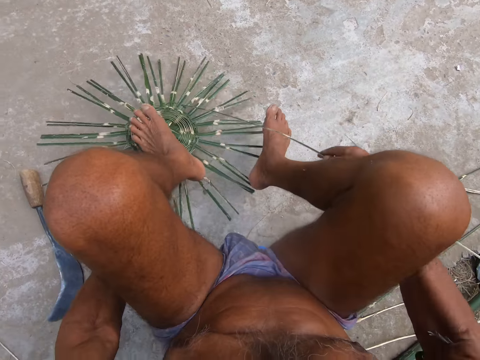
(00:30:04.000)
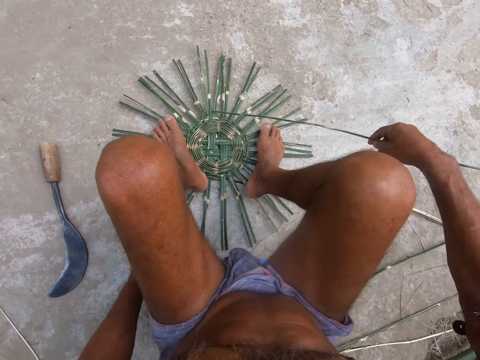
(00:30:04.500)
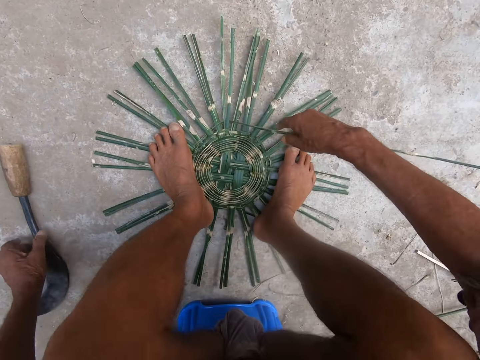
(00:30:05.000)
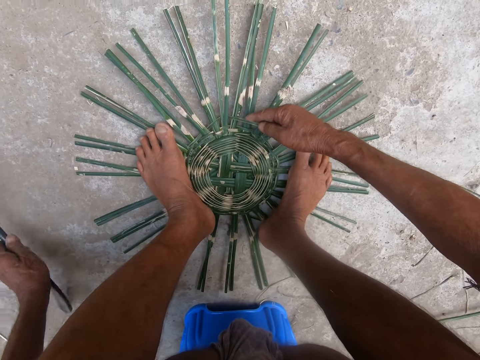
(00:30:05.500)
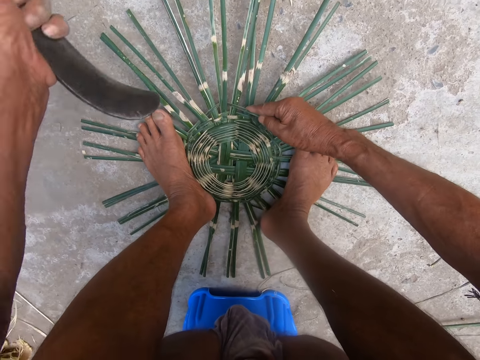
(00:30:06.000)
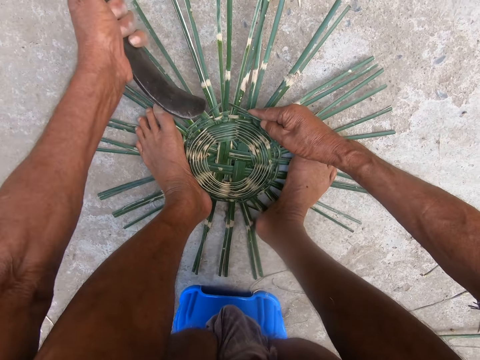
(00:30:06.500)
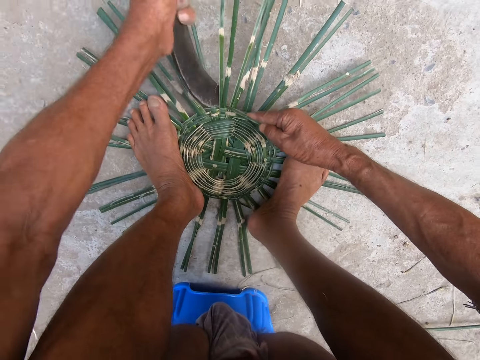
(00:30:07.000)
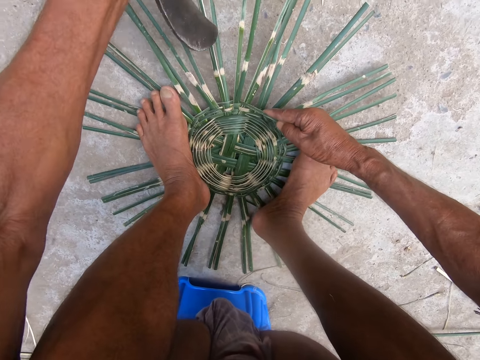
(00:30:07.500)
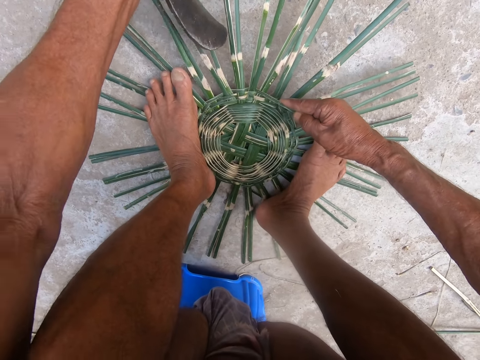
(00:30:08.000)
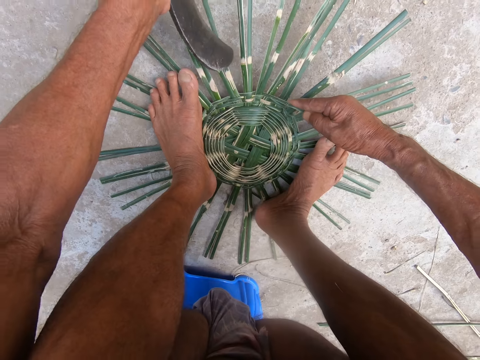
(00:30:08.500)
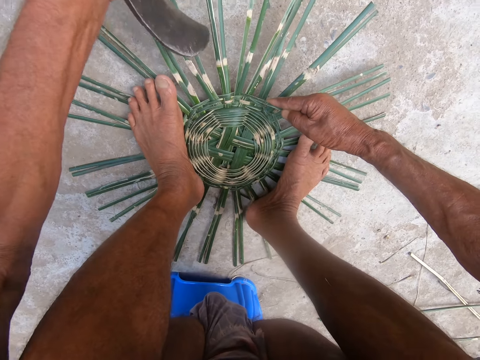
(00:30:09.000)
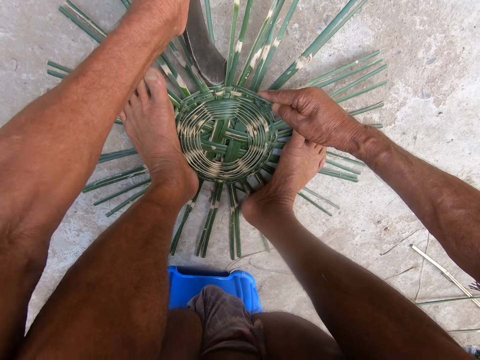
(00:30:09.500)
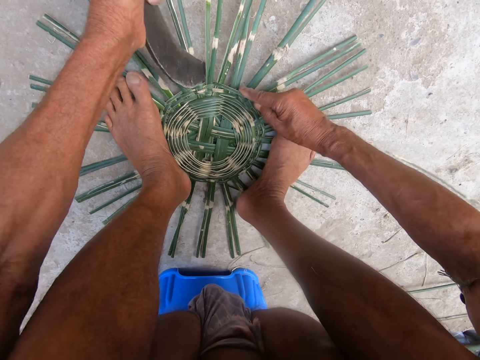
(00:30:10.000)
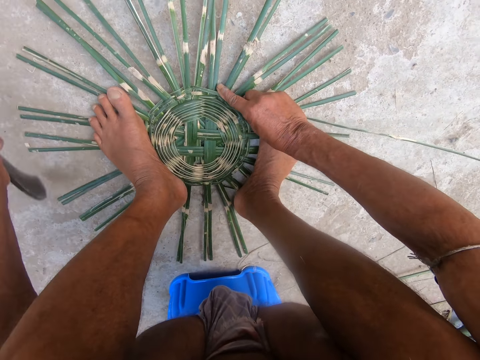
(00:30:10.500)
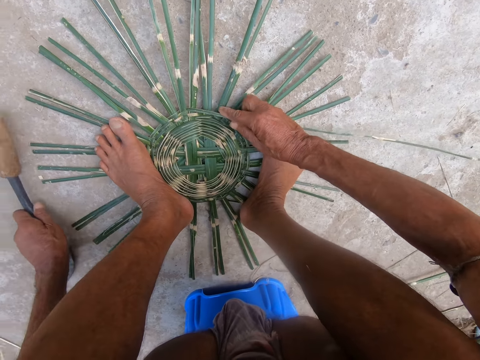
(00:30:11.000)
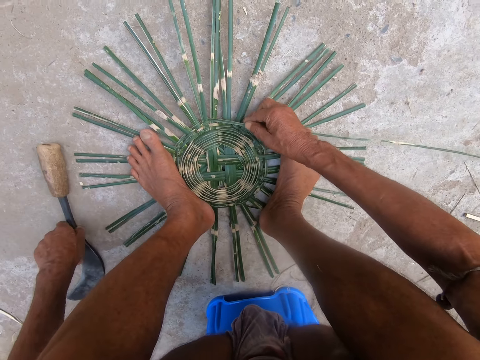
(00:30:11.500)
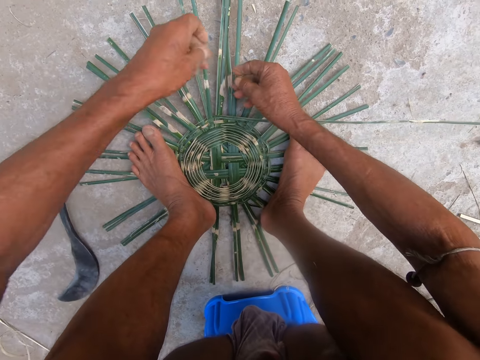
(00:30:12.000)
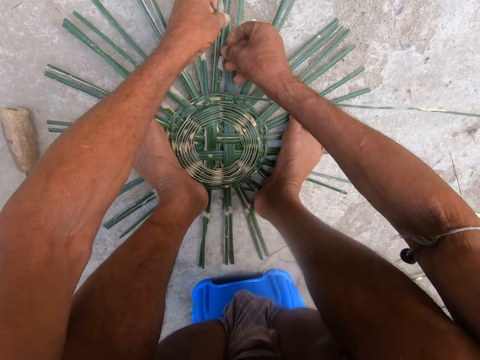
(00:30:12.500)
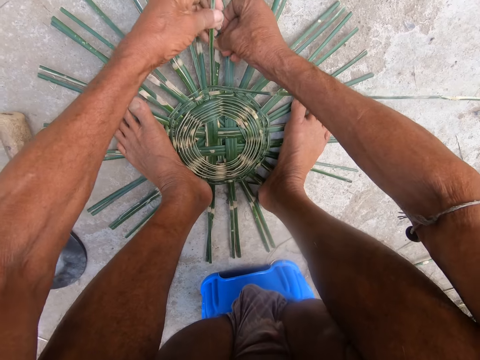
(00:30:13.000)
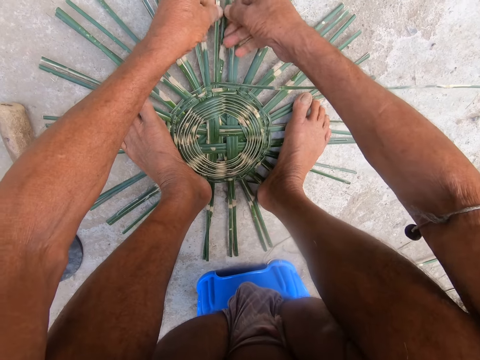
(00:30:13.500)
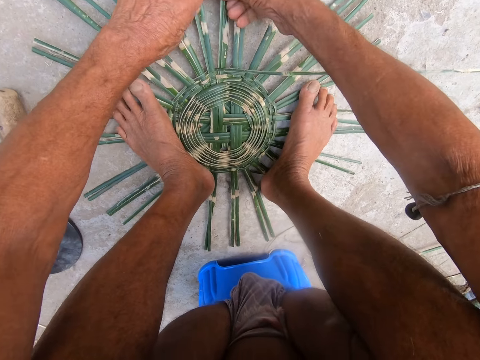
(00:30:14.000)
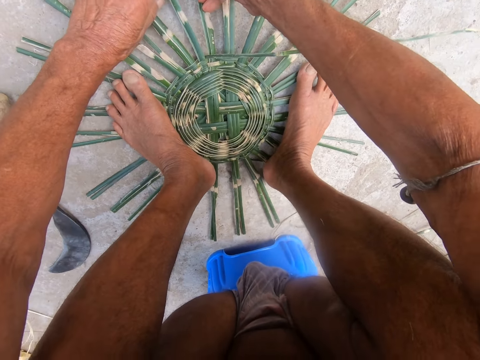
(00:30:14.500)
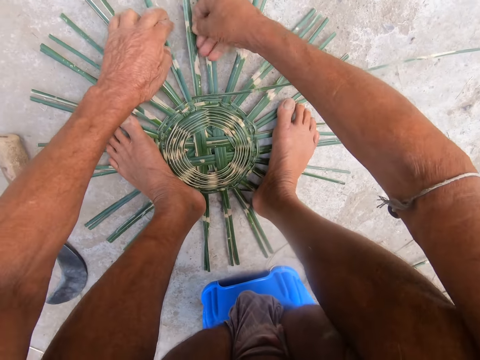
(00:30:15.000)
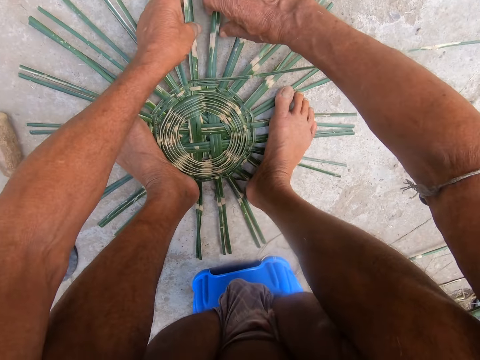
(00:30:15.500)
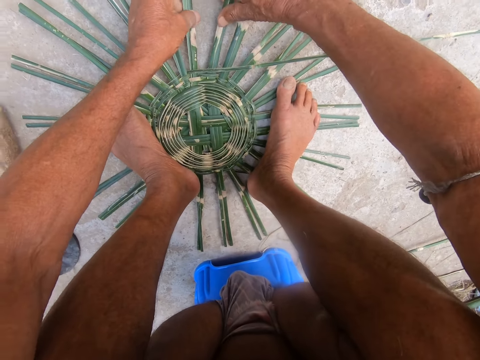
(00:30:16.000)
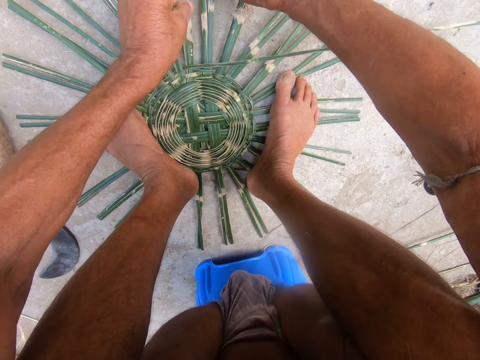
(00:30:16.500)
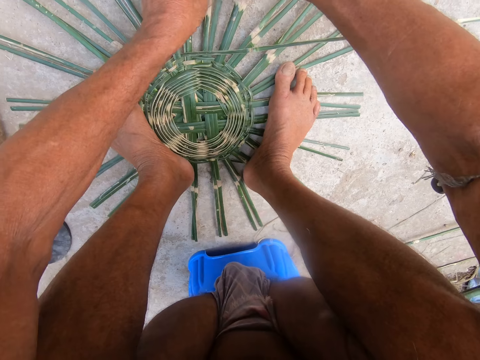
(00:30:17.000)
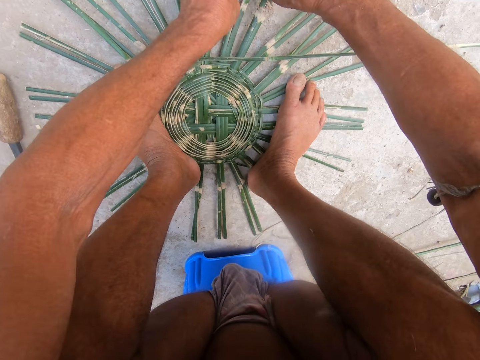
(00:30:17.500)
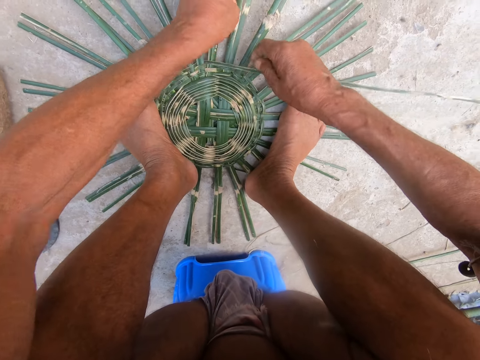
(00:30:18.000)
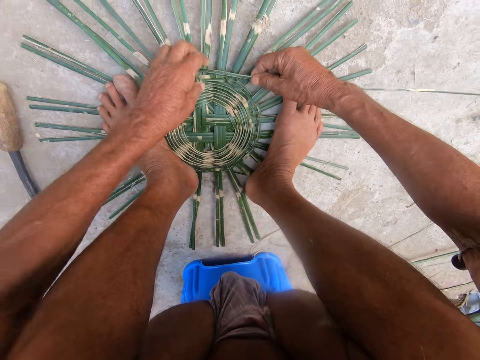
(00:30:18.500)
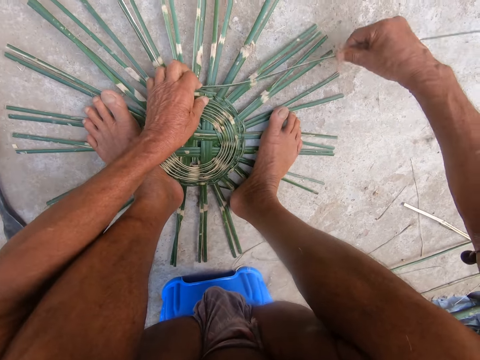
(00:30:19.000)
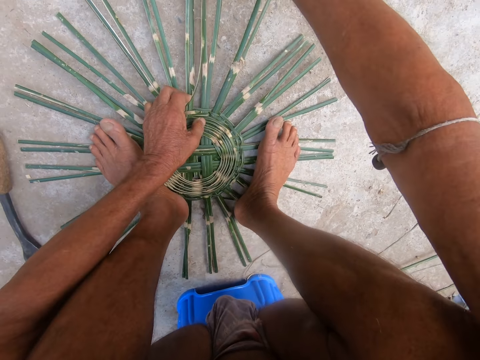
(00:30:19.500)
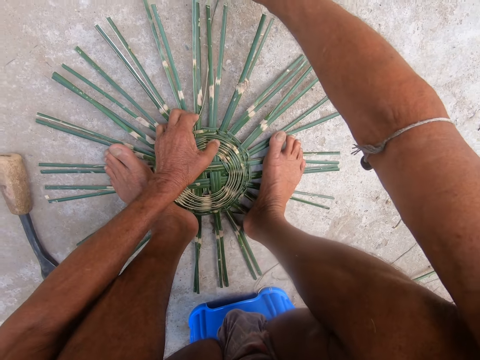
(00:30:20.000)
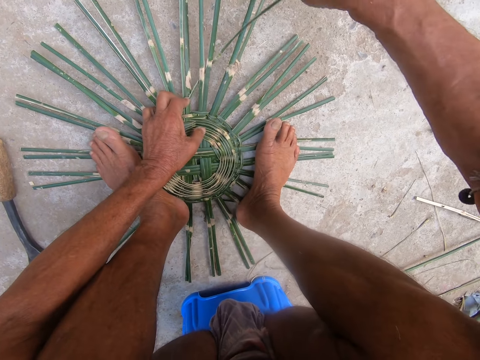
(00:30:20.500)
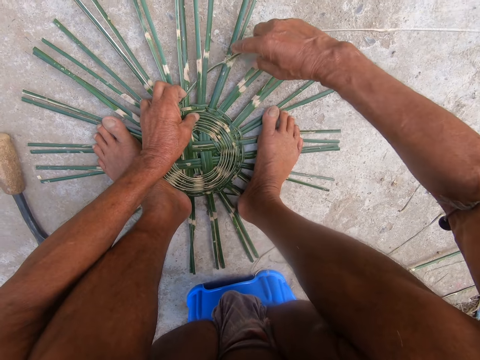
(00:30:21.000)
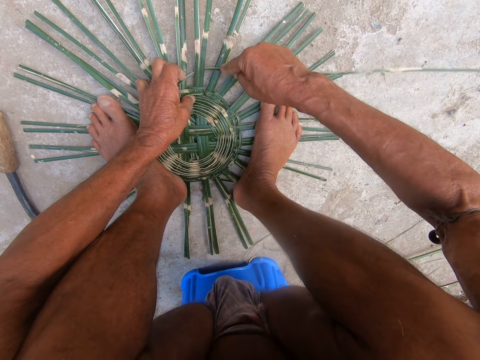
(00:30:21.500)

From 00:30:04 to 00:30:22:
The camera wearer adjusts the basket with the left hand on the floor. He picks the sickle from the floor with his left hand. He drops the sickle on the floor with his left hand. He adjusts the basket with the left hand on the floor. He weaves the basket with both hands.

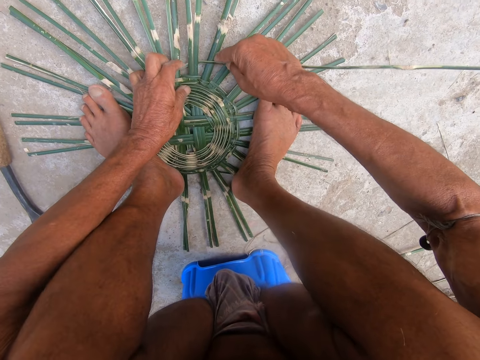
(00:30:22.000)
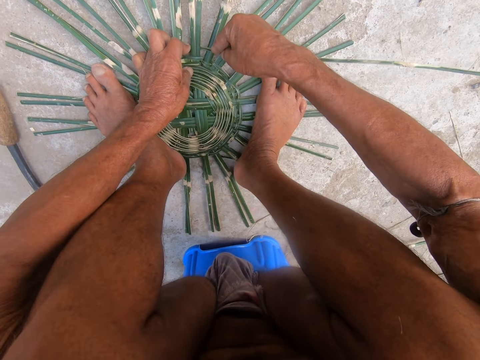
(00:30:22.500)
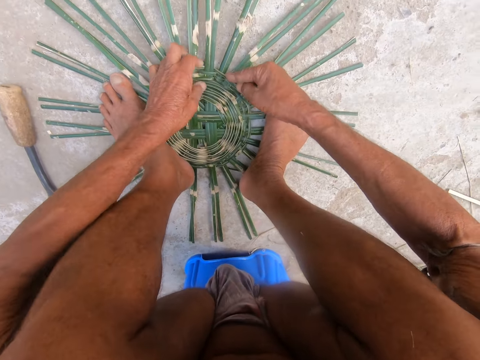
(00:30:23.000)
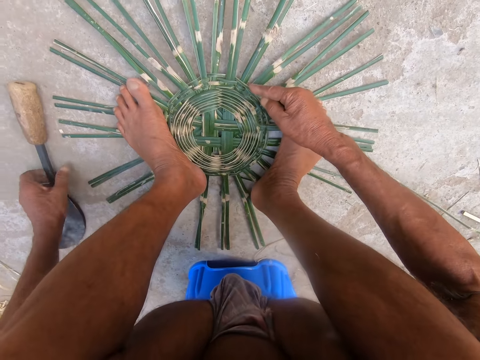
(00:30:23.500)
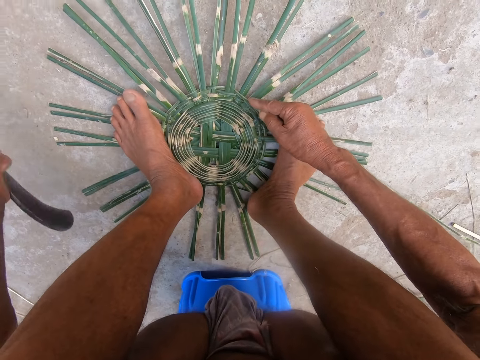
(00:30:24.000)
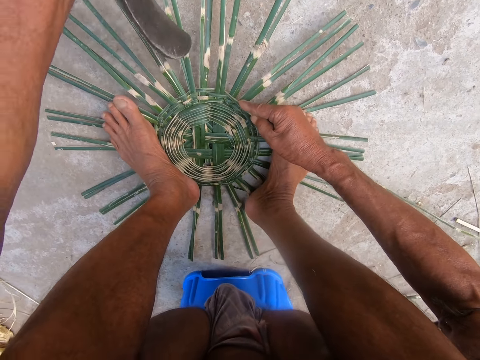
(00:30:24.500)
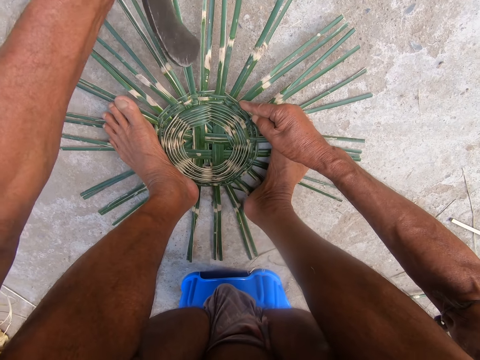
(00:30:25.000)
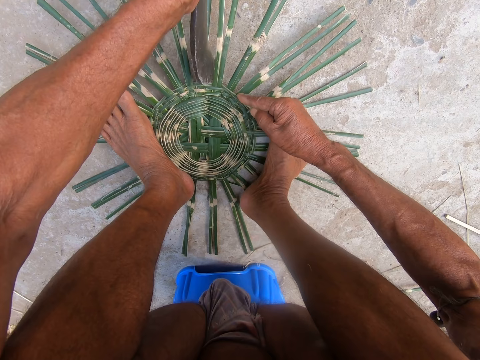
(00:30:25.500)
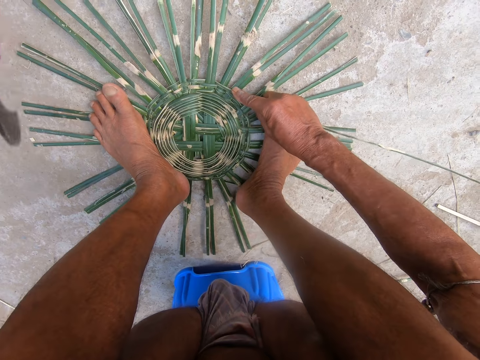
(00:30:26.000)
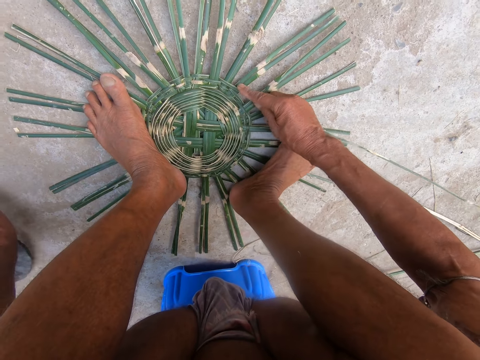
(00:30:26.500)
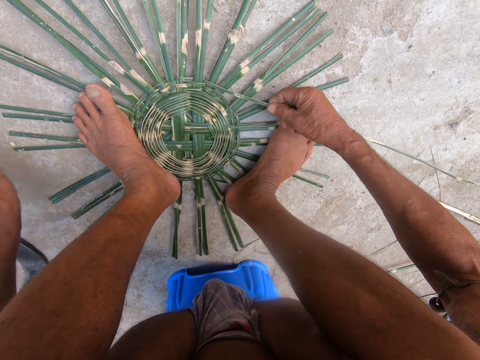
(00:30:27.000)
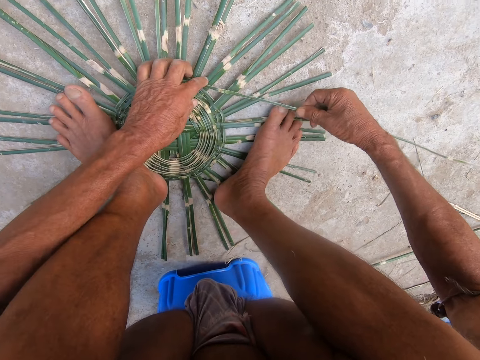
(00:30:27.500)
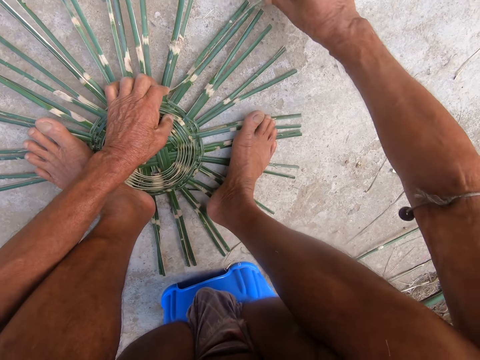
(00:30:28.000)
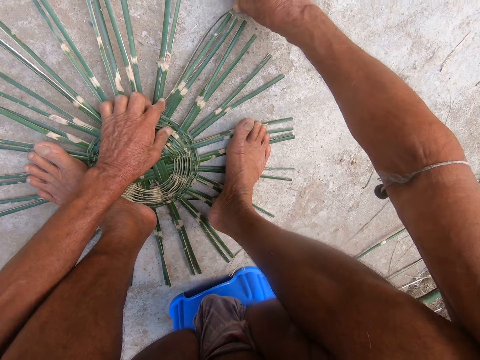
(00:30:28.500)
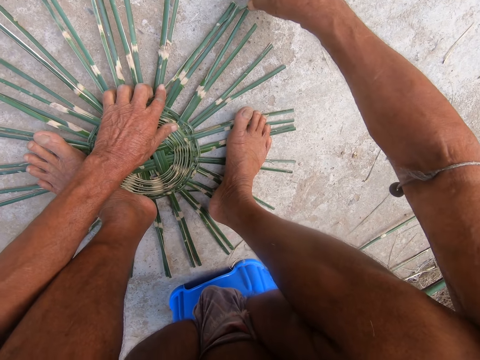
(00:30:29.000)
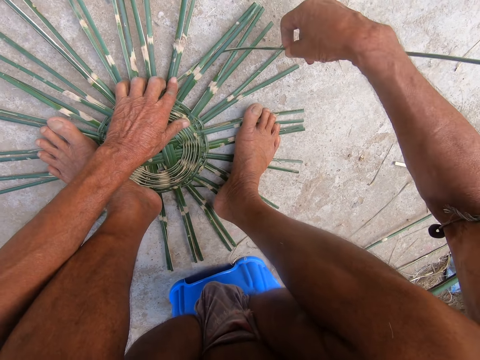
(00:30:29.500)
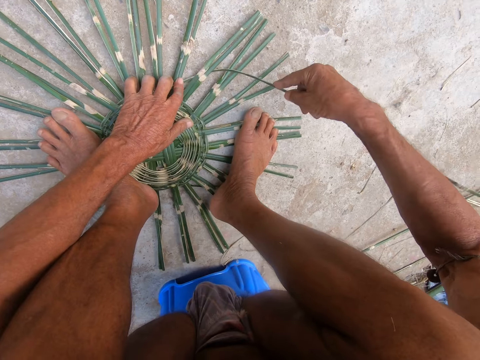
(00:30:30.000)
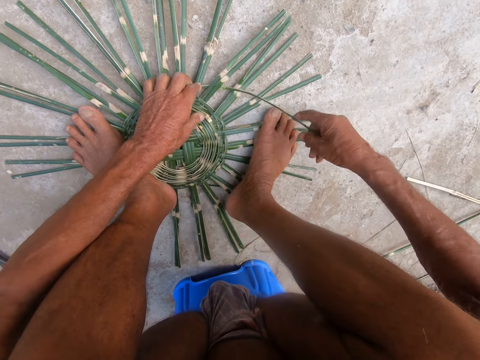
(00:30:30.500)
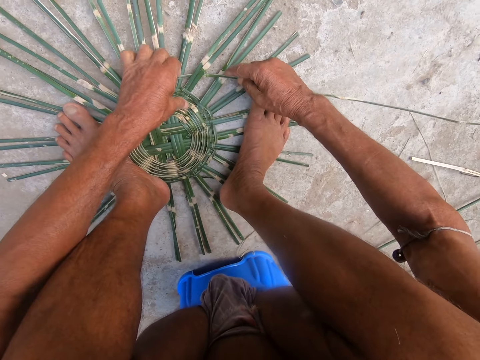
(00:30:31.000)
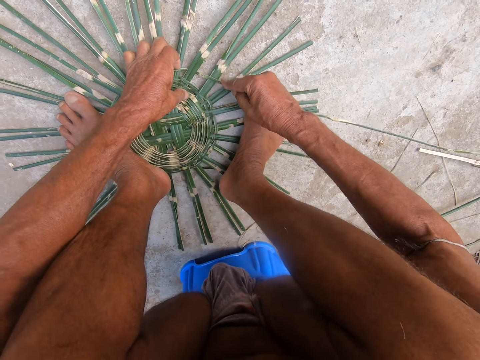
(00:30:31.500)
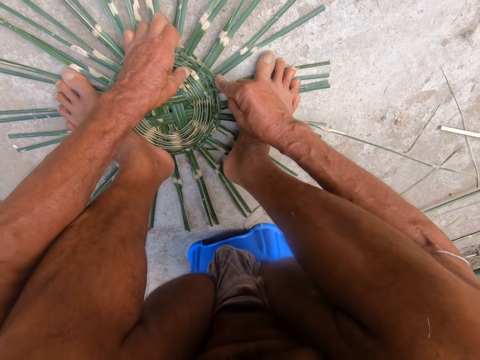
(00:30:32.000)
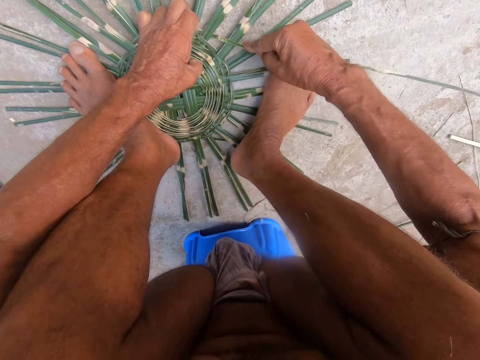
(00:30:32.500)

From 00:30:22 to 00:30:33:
The camera wearer picks the sickle from the floor with his left hand. He hits the basket using the sickle in his left hand. He drops the sickle on the floor with his left hand. He weaves the basket with both hands.
